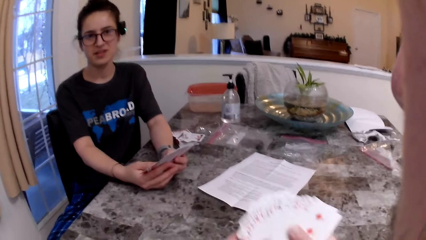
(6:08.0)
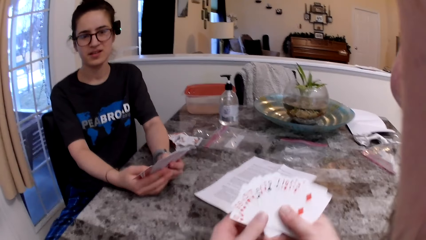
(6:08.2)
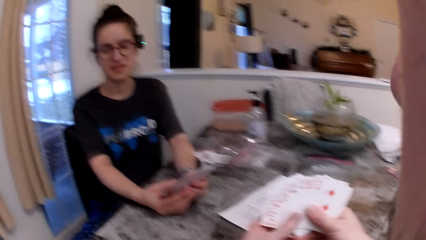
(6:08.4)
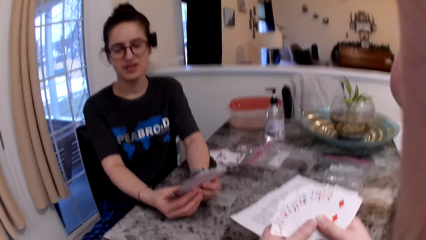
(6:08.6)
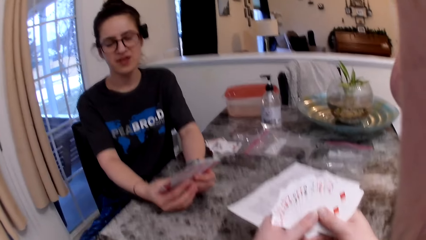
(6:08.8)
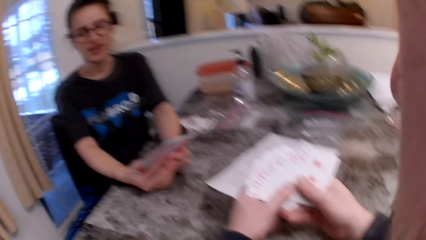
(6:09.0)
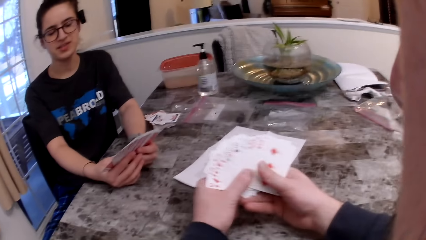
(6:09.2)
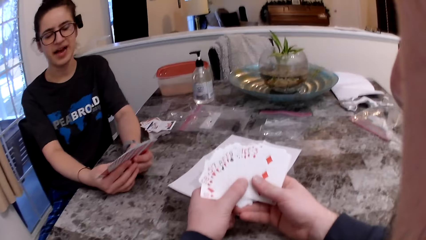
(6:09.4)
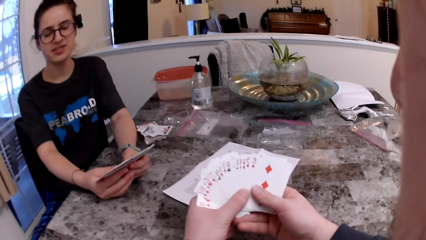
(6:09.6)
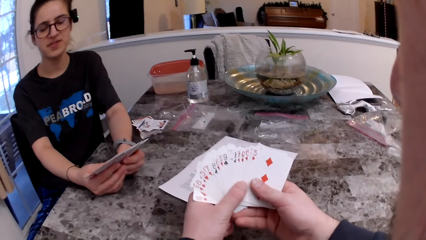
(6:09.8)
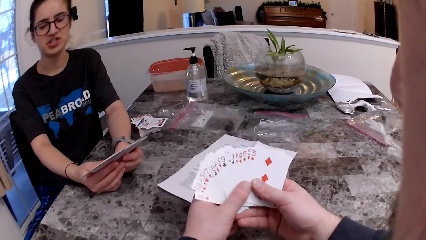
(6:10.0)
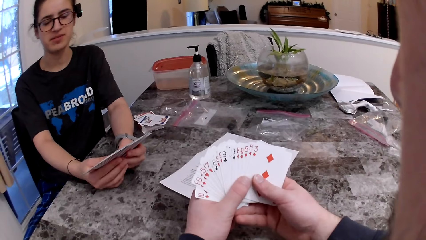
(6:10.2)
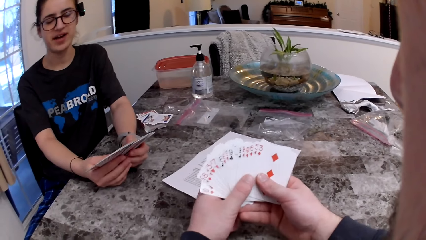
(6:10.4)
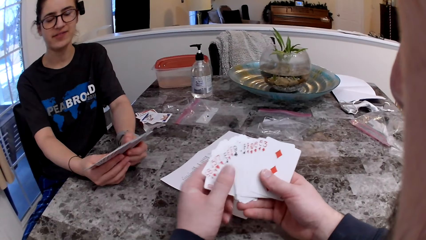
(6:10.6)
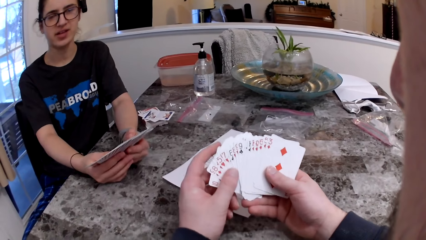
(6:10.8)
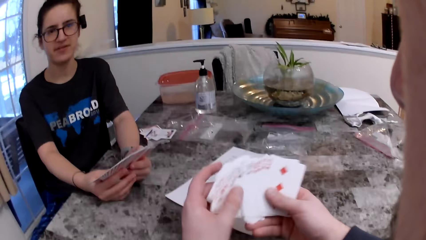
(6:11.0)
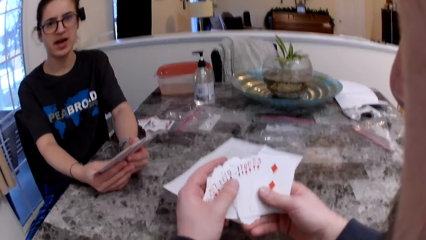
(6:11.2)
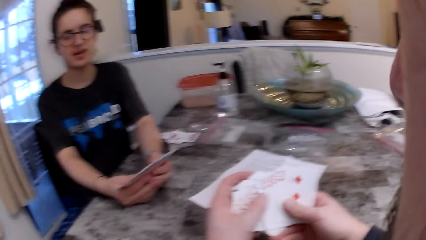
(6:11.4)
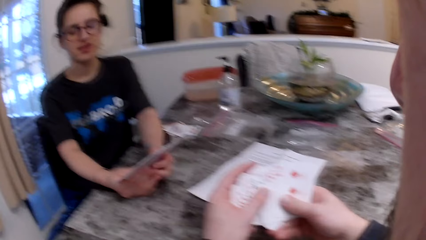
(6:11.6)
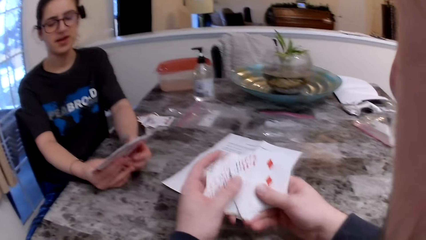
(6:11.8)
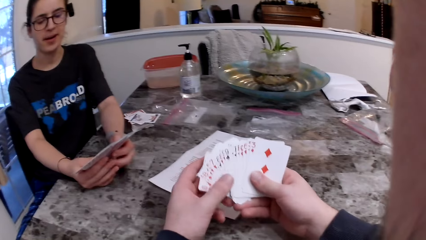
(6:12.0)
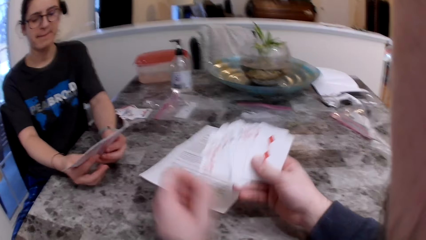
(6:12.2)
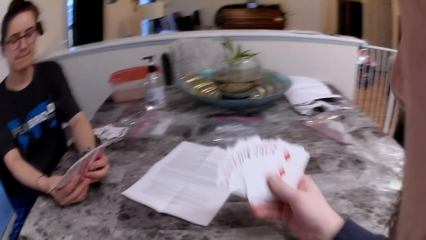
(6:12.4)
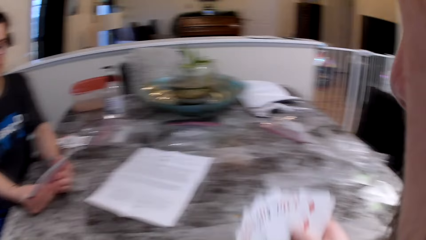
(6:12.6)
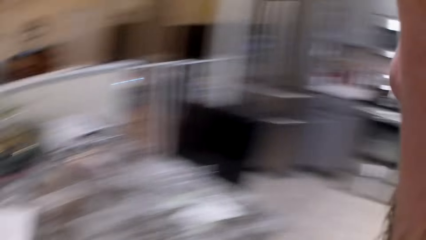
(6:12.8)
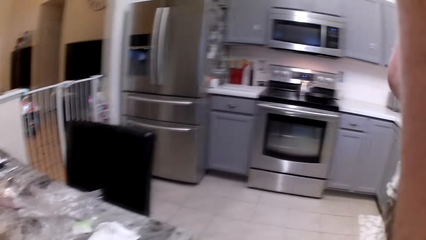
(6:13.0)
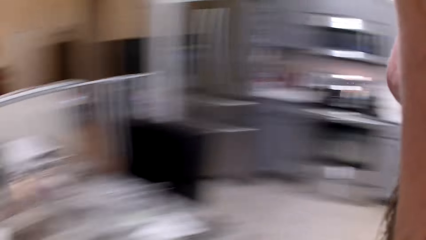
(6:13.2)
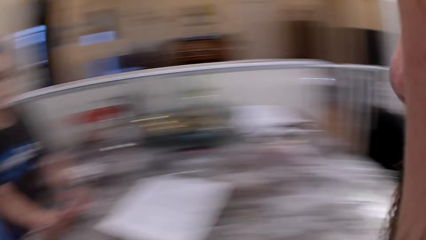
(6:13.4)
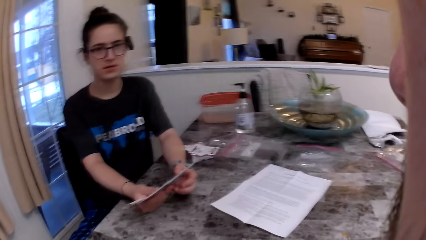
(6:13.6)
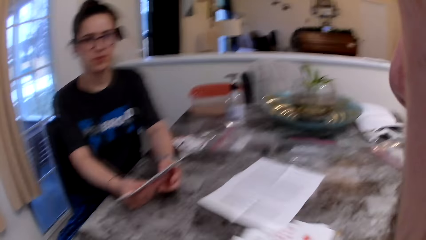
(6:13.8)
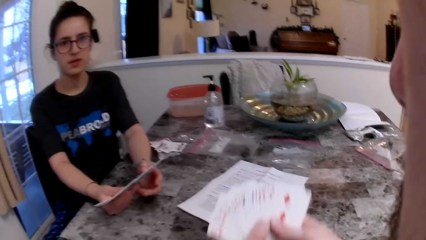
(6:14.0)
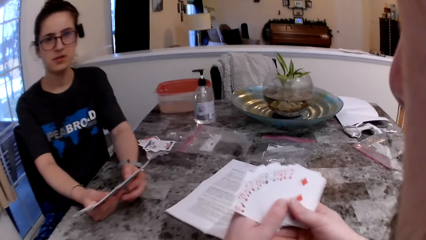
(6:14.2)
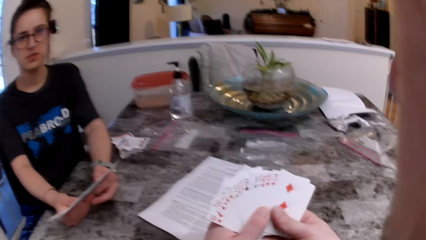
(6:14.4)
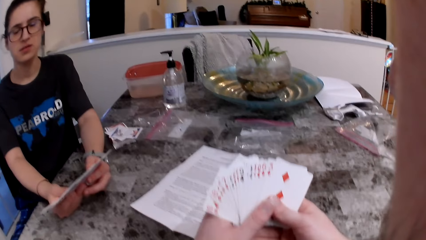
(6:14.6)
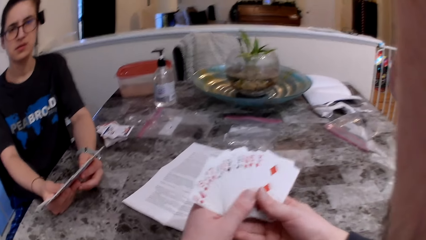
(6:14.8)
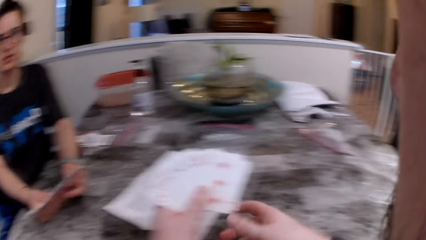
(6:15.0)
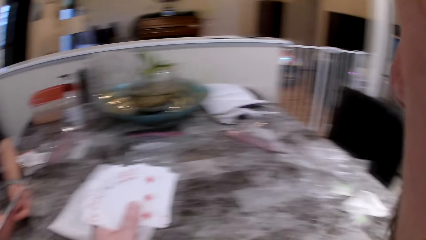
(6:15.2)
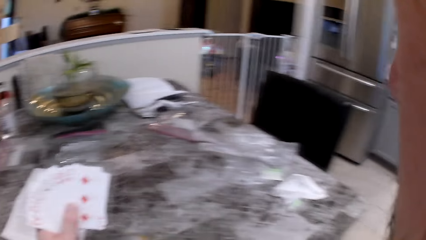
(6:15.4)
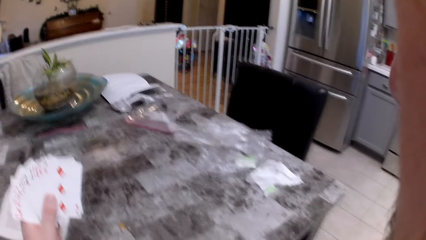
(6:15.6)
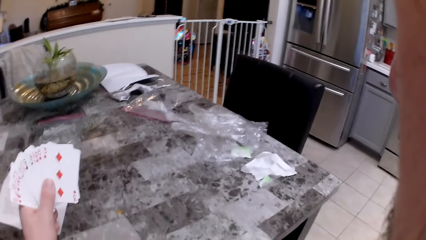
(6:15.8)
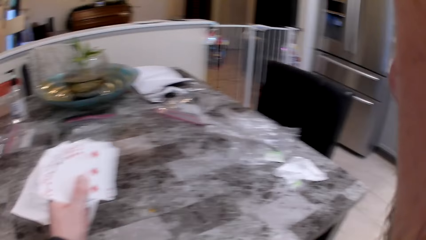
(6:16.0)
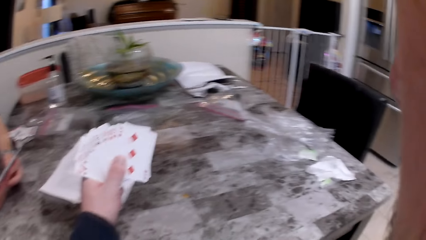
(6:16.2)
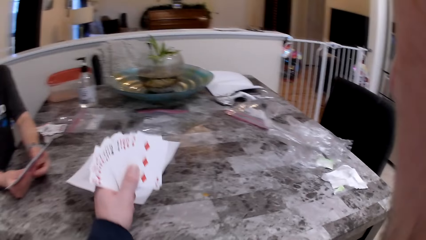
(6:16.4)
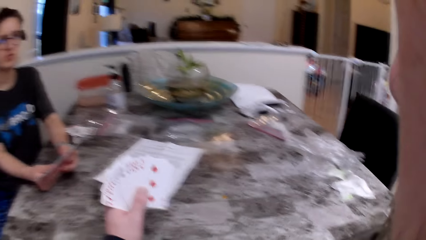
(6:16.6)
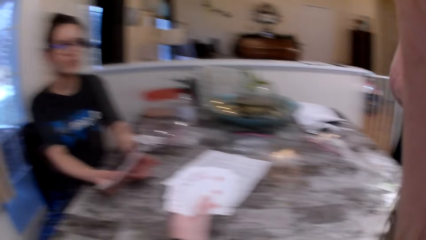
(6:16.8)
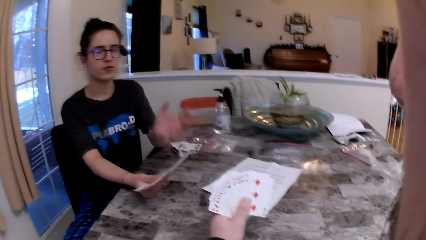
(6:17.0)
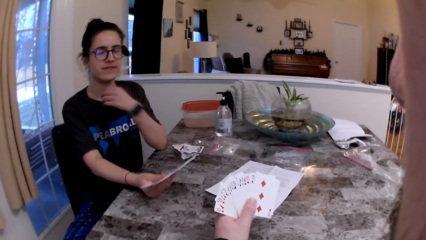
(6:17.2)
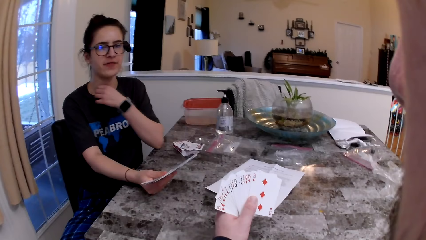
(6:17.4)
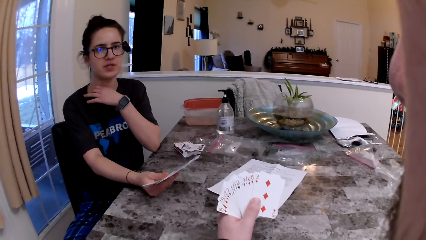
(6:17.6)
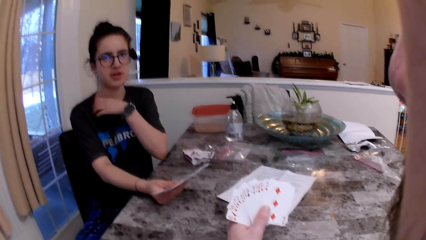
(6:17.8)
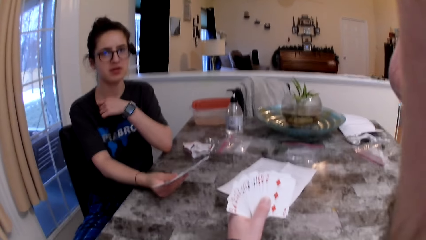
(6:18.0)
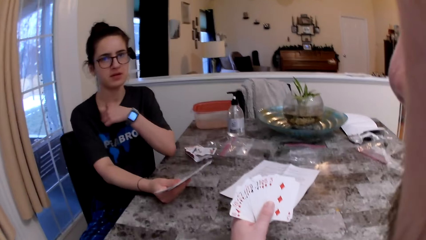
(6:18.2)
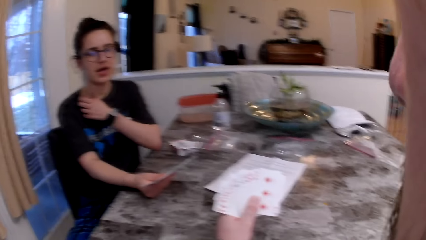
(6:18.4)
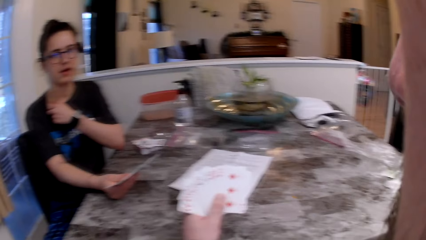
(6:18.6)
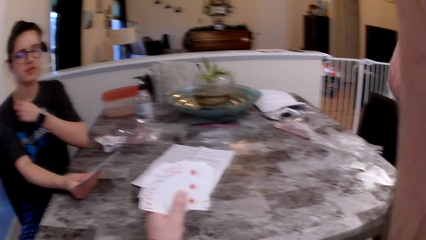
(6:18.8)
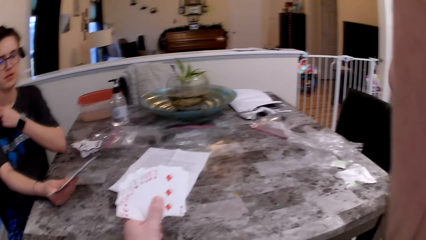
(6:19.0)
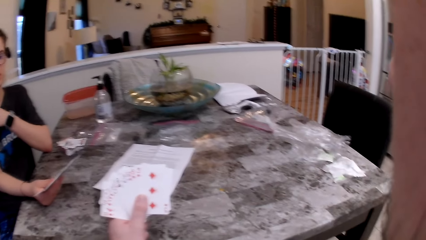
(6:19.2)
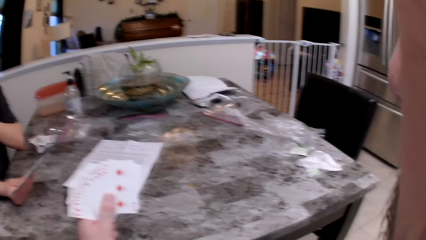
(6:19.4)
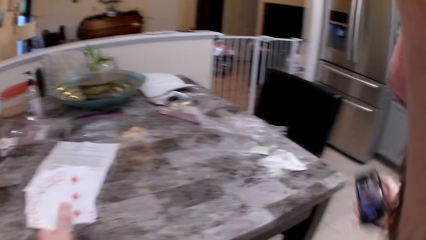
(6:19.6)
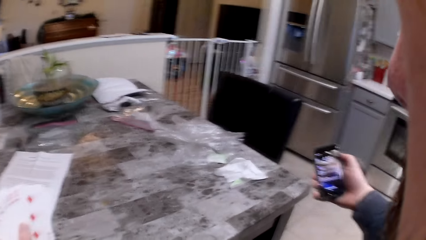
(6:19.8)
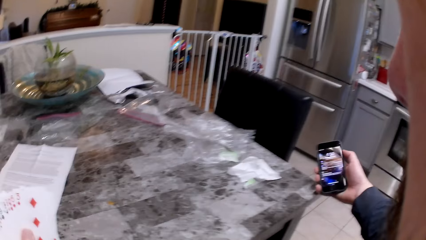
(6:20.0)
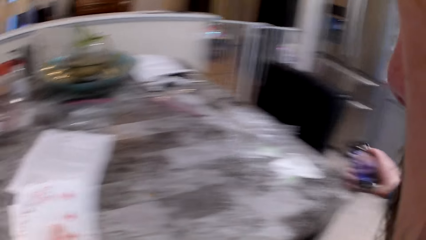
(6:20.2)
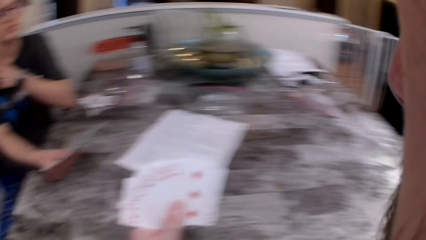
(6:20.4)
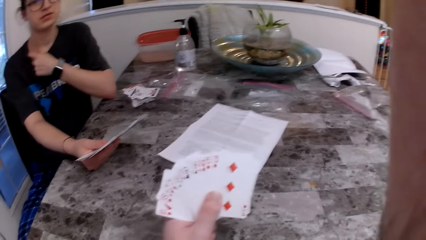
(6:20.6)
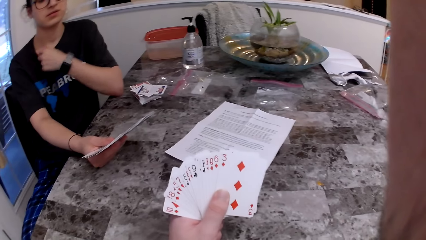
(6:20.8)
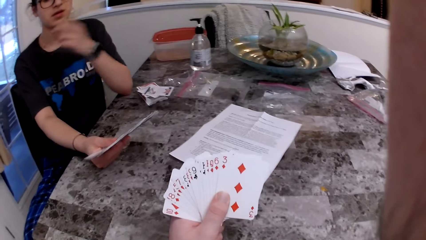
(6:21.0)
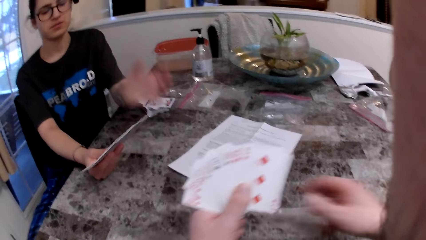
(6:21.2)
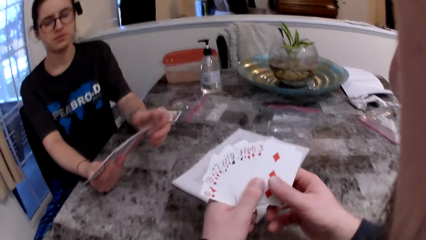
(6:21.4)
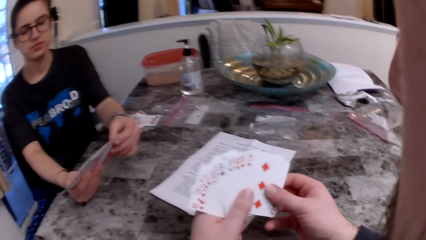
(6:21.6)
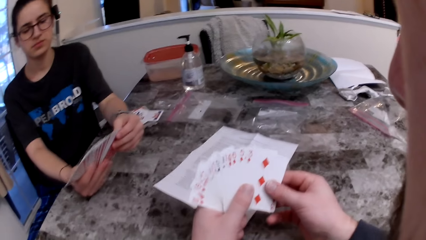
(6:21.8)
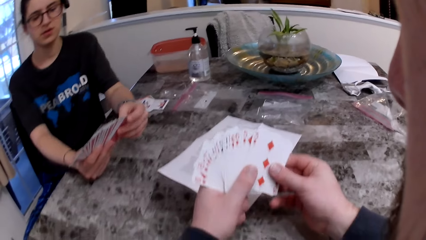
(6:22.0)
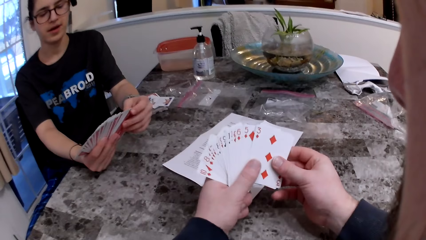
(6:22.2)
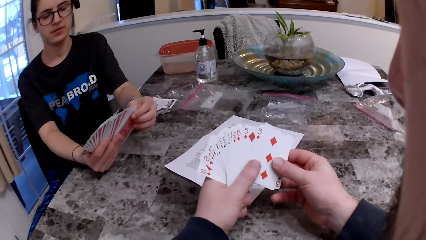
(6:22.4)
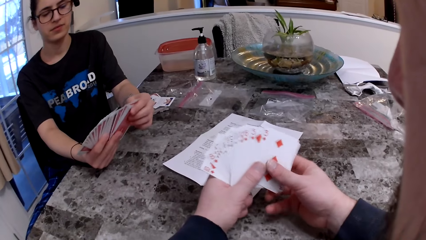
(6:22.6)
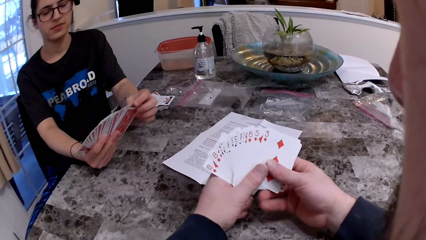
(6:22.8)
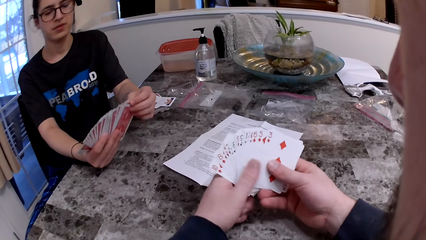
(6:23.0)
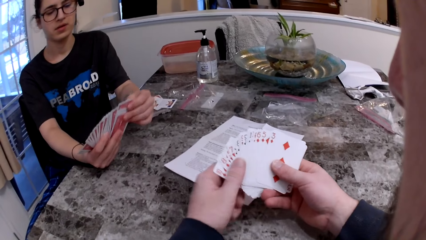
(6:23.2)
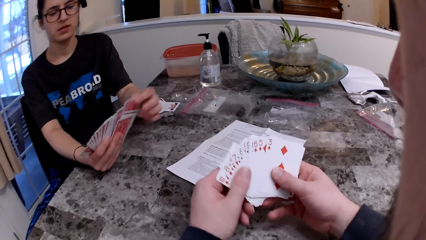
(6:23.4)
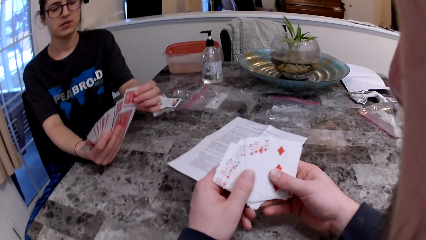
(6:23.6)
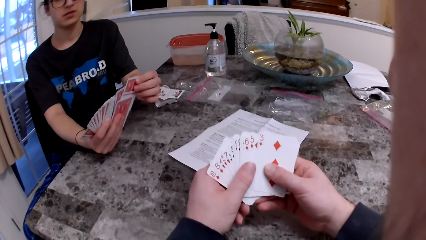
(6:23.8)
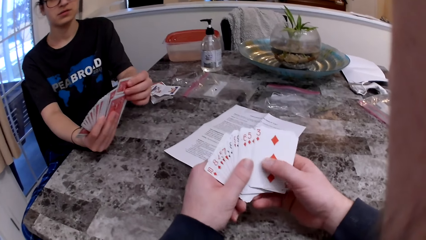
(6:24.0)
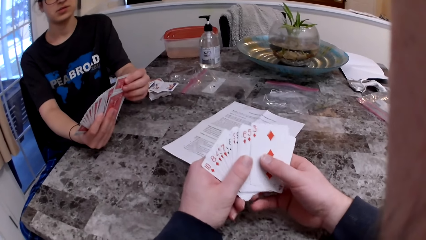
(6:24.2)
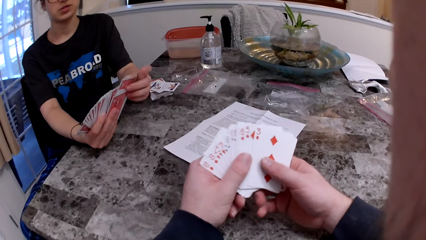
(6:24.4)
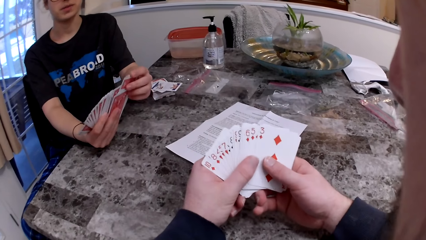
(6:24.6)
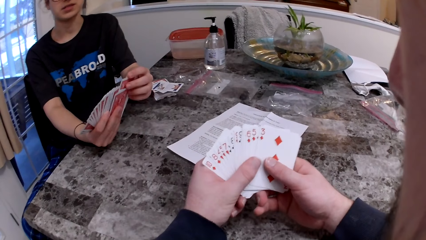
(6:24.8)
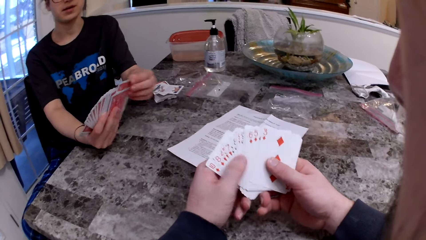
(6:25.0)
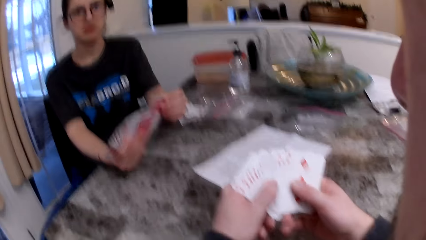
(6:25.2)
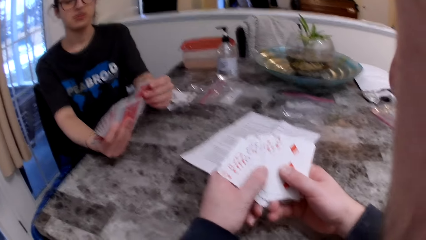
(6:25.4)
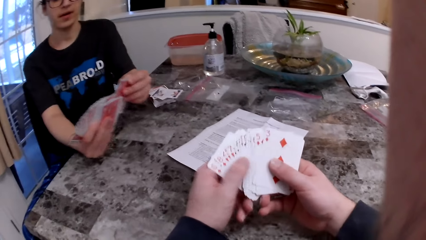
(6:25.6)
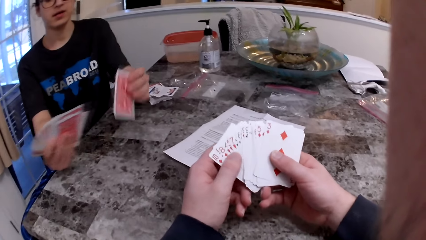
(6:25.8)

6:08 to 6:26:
The camera wearer stares at the cards on his hands. He stares at a woman. He stares at the cards on his hands. He looks around the kitchen. He stares at the cards on his hands. He stares at the table. He stares at the woman. He stares at his phone. He presses his phone. He stares at the cards on his hands. The woman inspects the cards on her hands.
